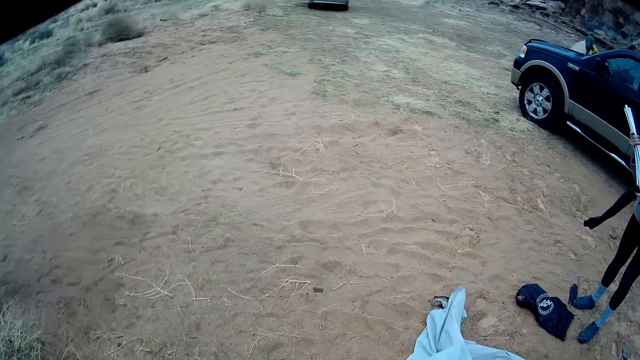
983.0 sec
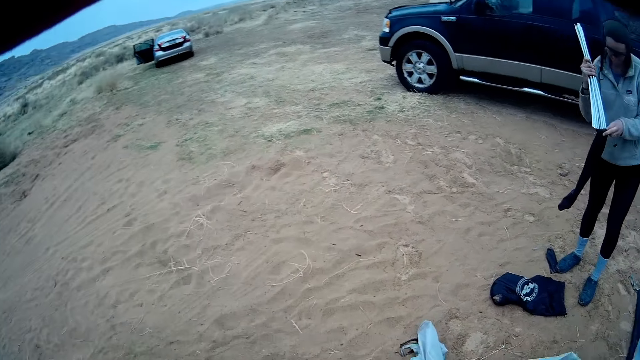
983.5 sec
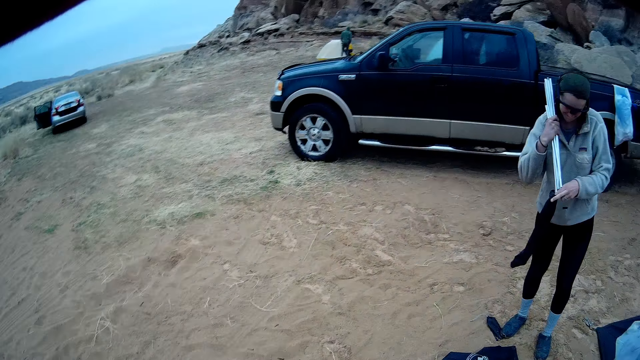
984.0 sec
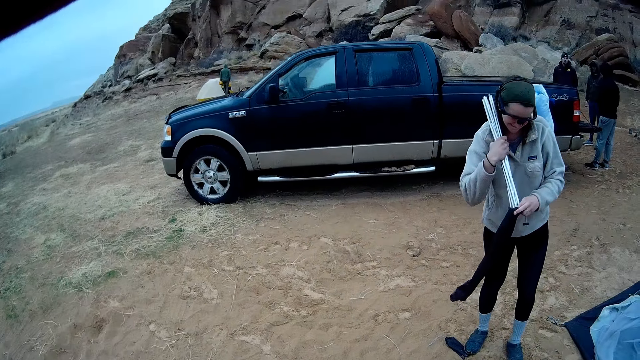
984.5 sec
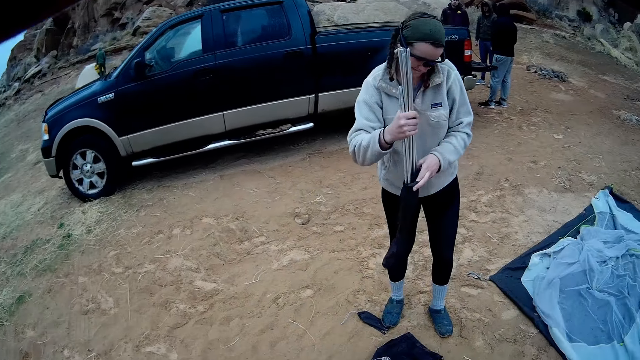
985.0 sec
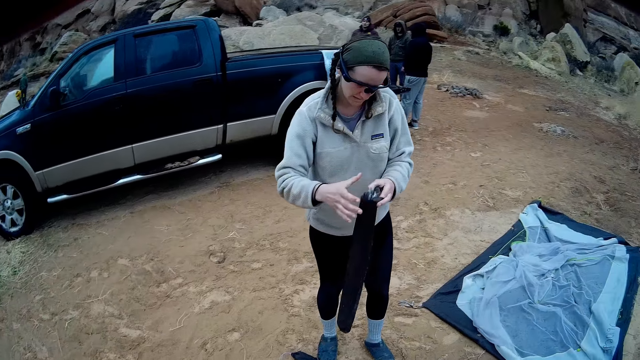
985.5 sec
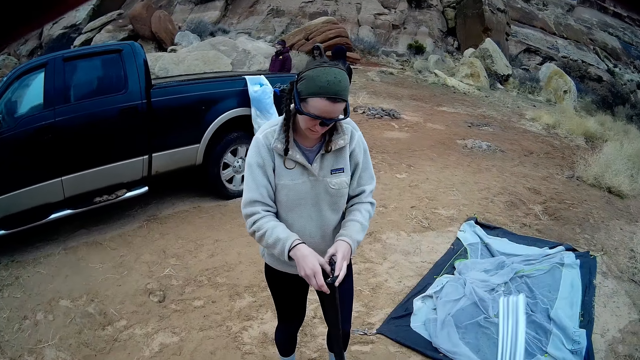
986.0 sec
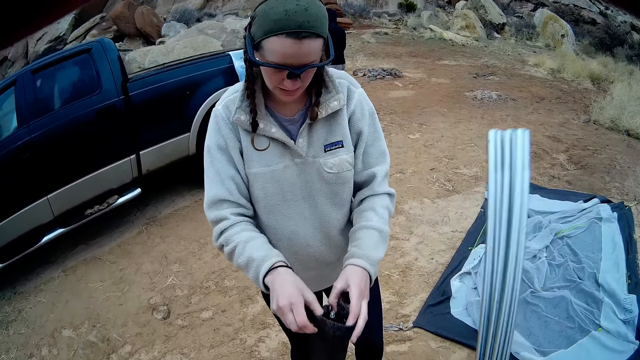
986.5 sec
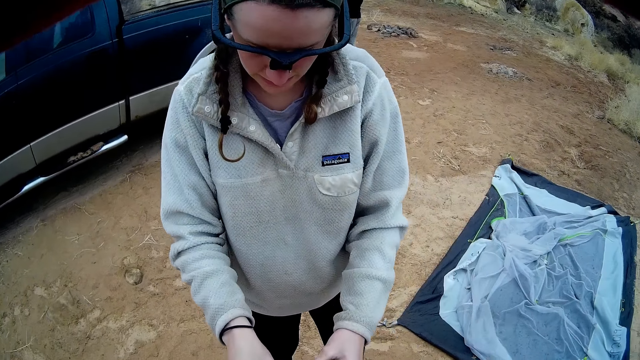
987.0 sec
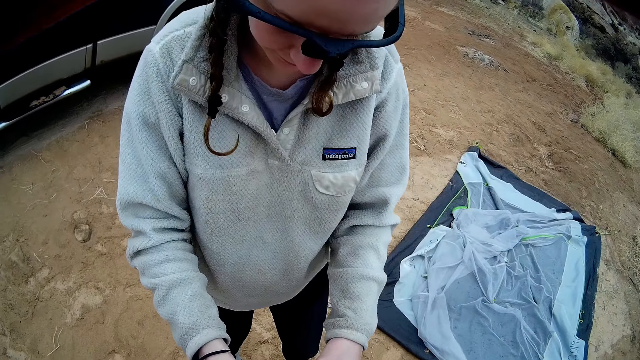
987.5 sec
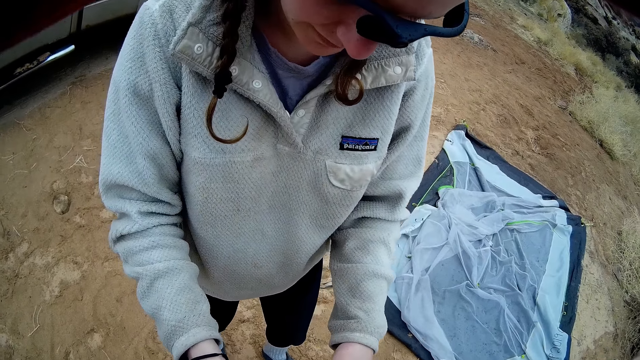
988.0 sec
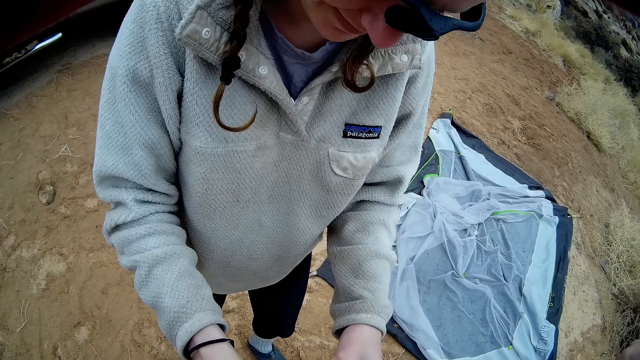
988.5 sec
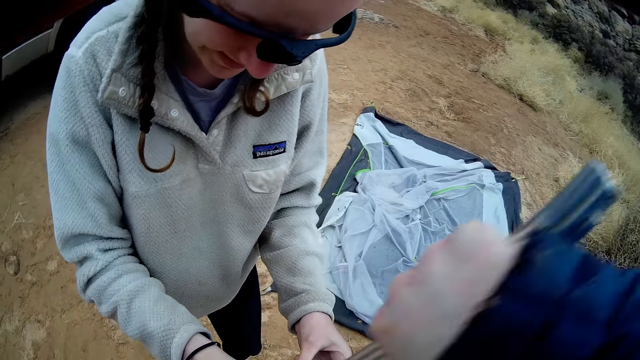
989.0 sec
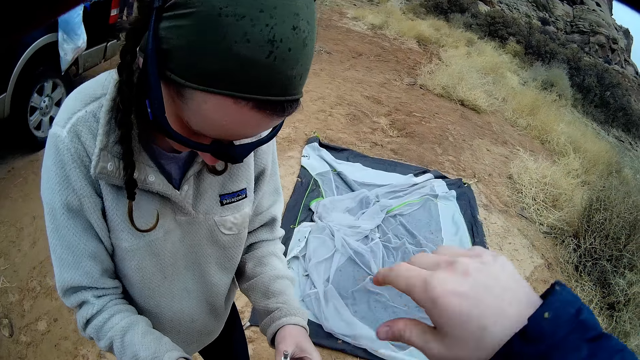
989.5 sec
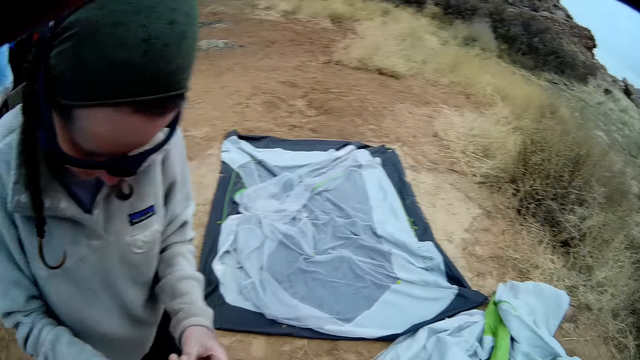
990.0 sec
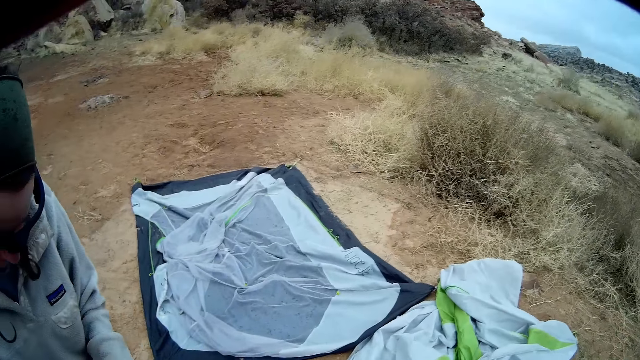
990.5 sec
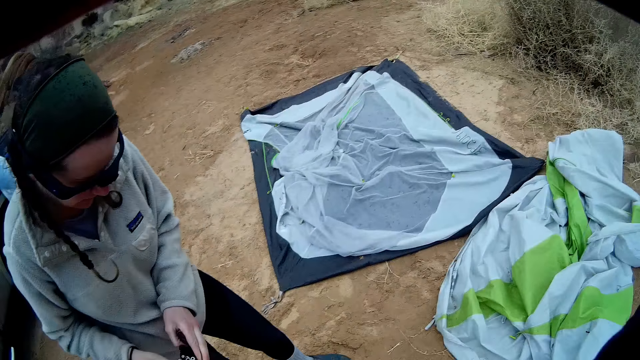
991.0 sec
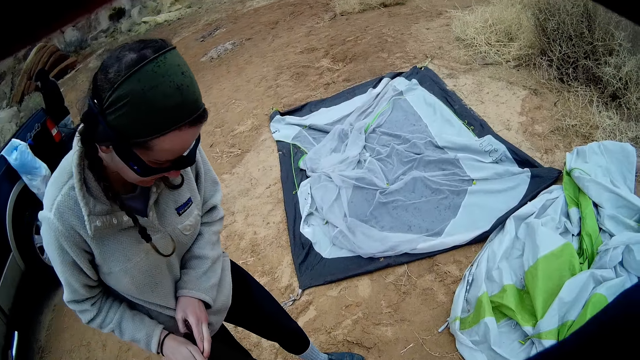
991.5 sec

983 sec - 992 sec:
A woman puts the iron rod inside the bag. The camera wearer walks towards the woman. The woman puts the tarp poles in the bag and holds the bag for the camera wearer. The camera wearer puts the tarp poles in the bag. The woman bends down.

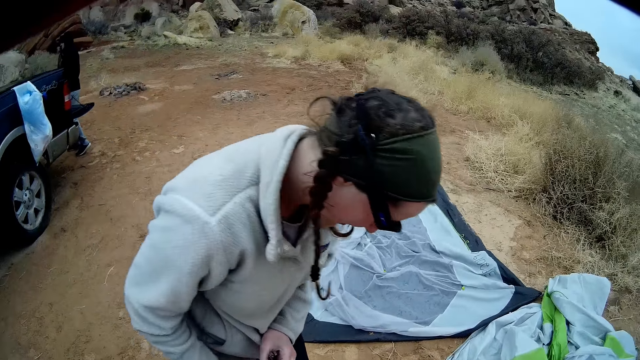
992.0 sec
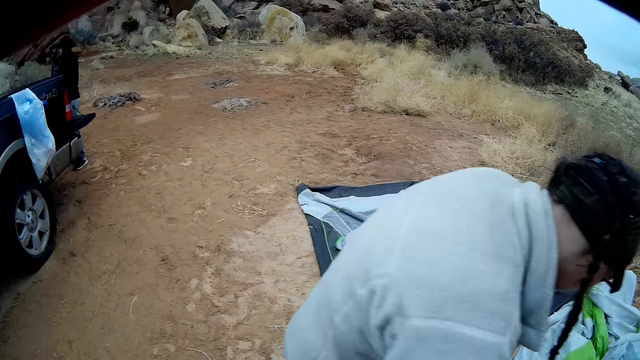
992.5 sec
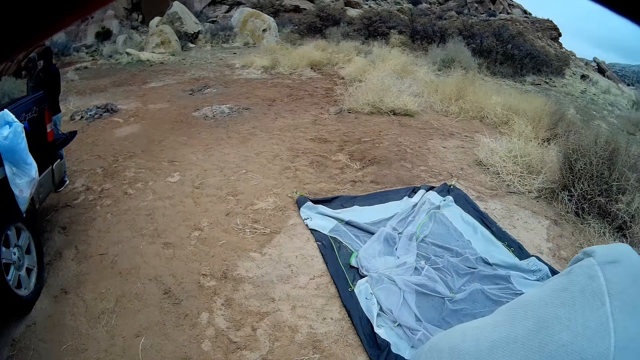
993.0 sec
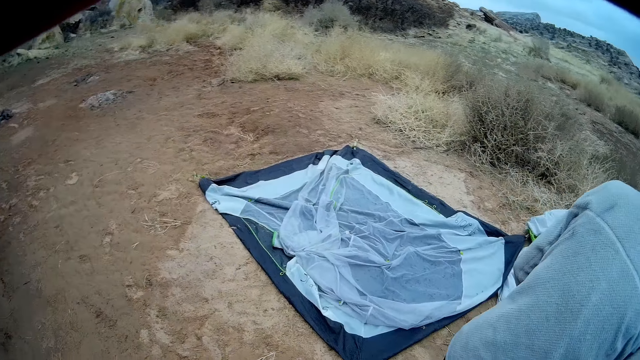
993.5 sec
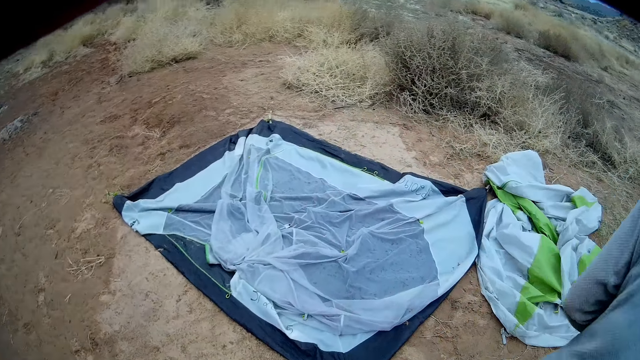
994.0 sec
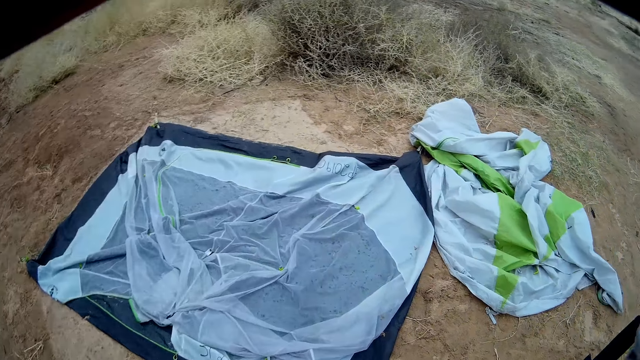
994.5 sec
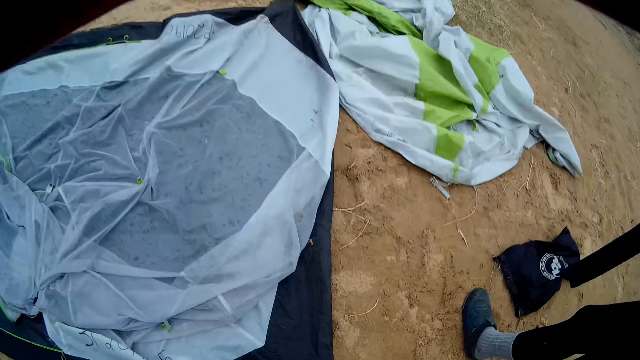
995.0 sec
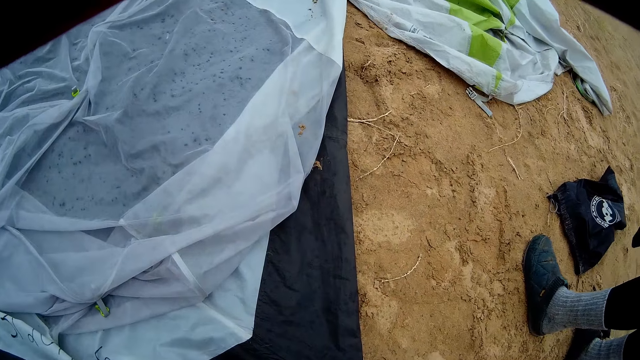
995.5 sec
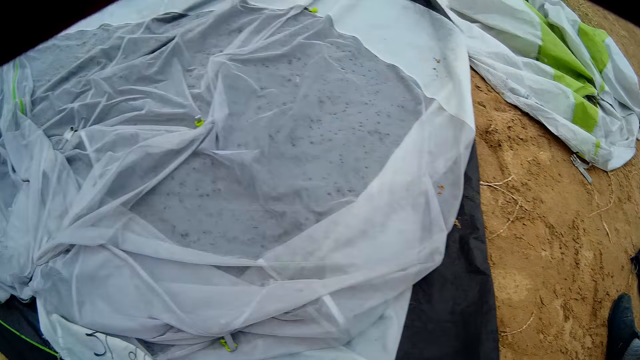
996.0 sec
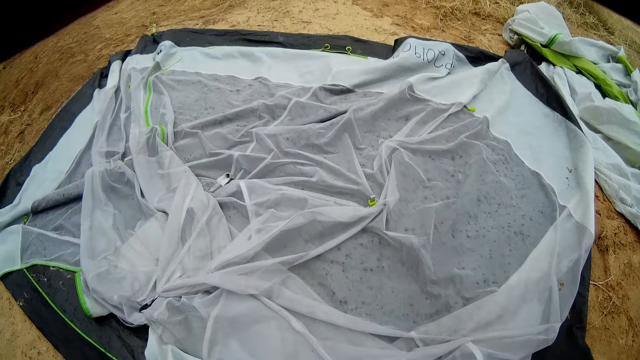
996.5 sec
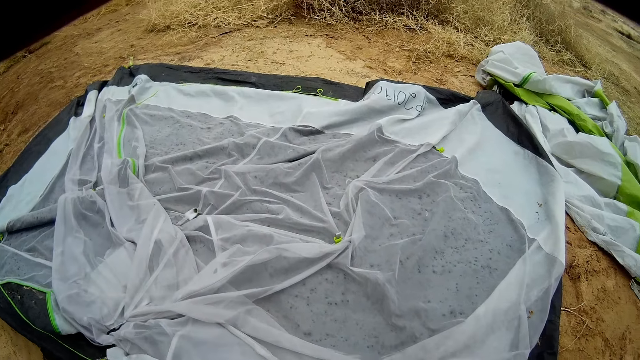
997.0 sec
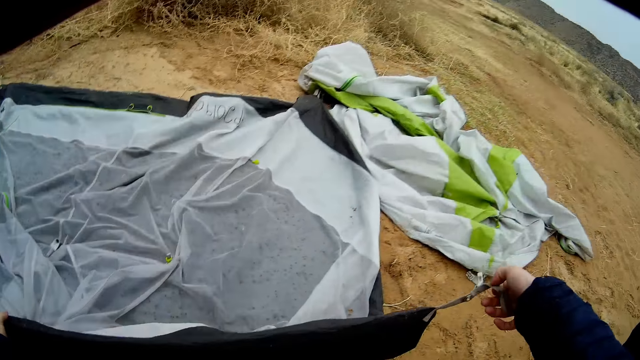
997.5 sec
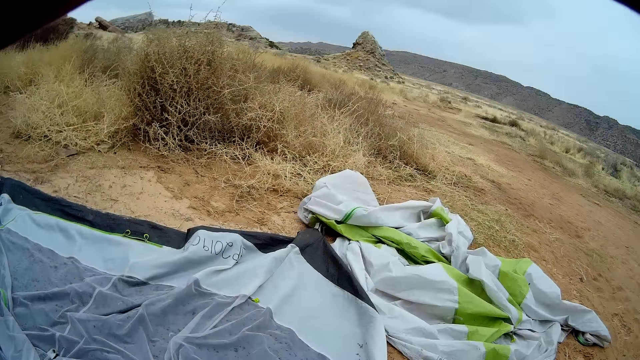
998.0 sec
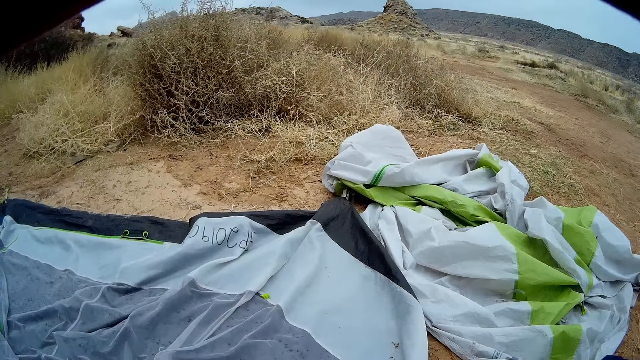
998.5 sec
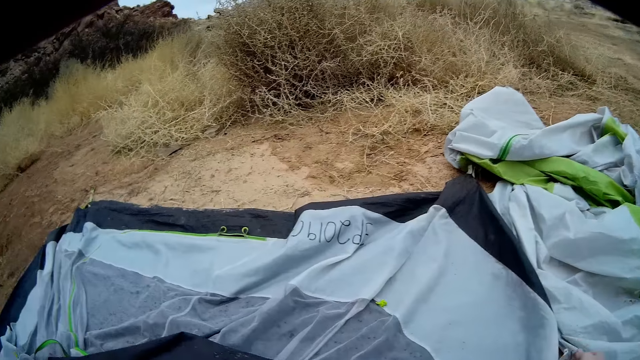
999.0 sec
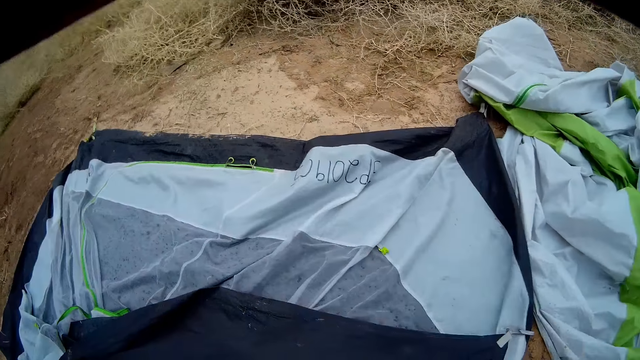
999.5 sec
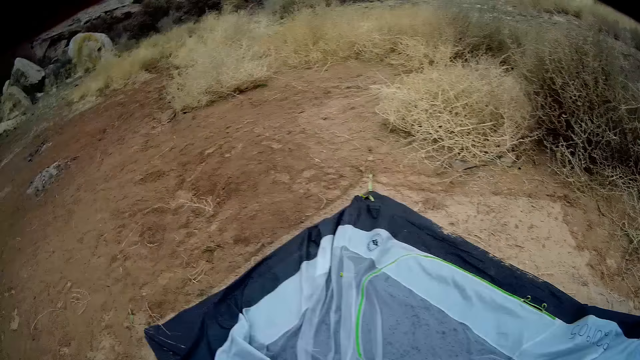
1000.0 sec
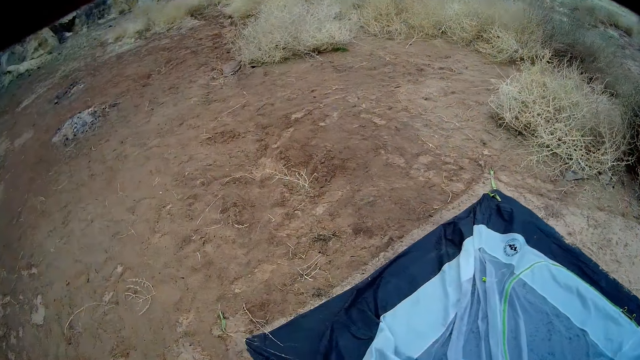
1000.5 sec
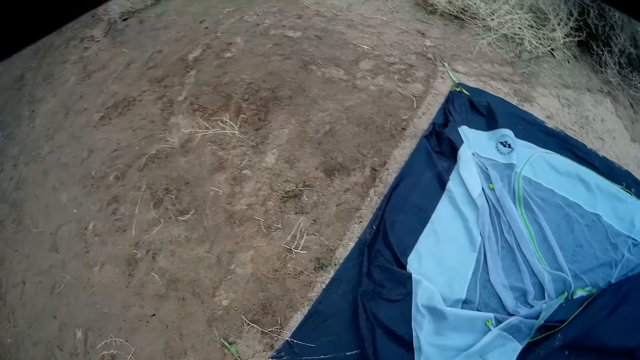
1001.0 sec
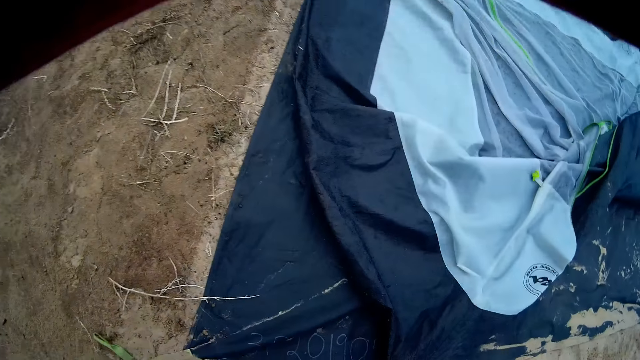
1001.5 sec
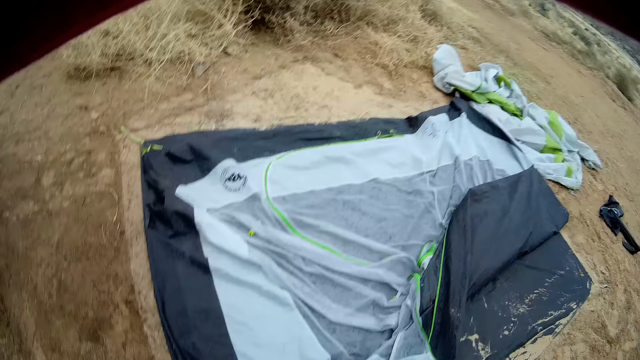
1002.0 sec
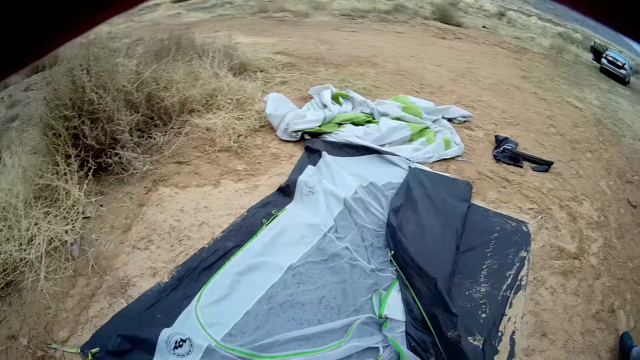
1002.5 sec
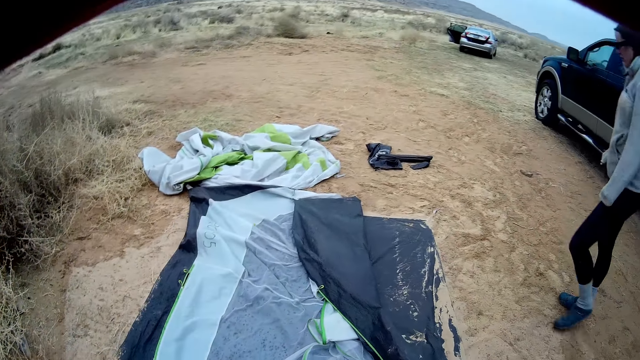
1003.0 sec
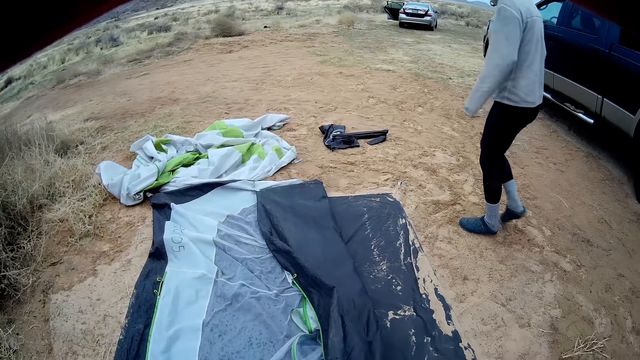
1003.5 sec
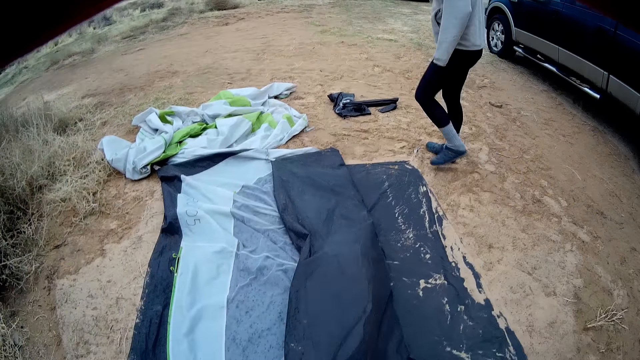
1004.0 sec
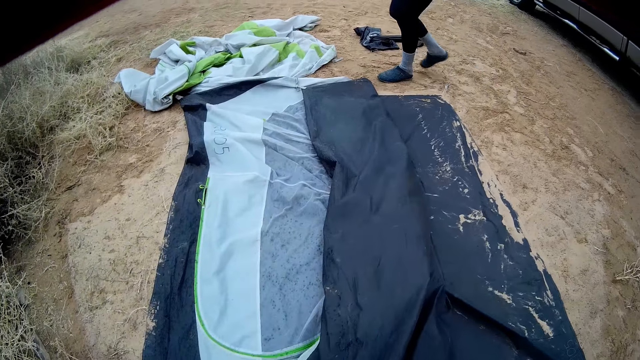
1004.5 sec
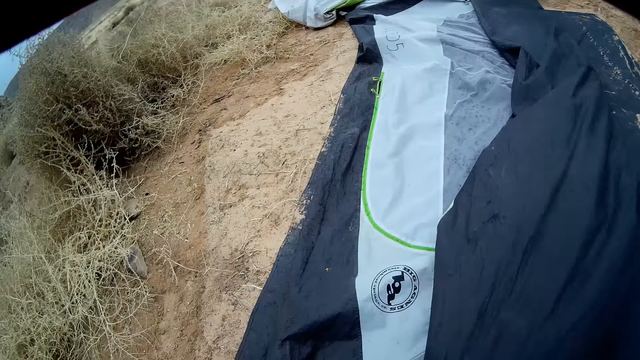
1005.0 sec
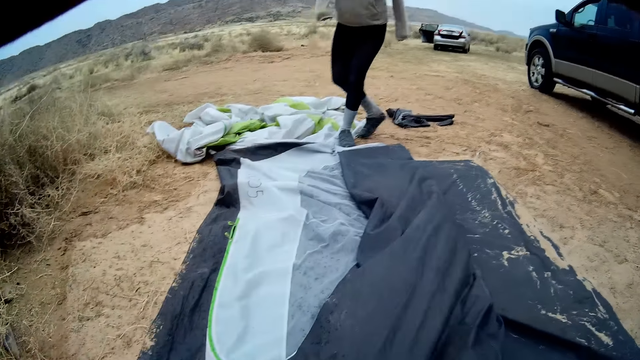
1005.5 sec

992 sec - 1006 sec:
The camera wearer walks around the field. A woman walks towards the tent on the ground. The camera wearer holds a tarpaulin and folds the tarpaulin. The woman picks the tent.
